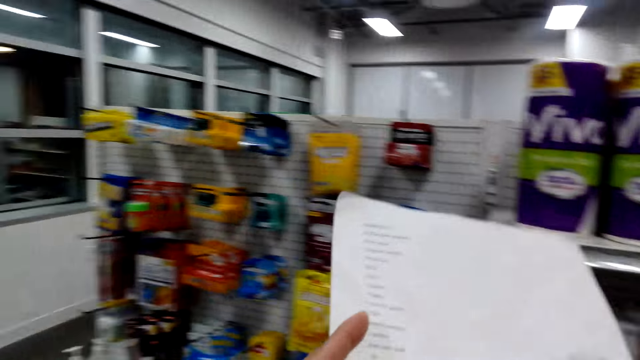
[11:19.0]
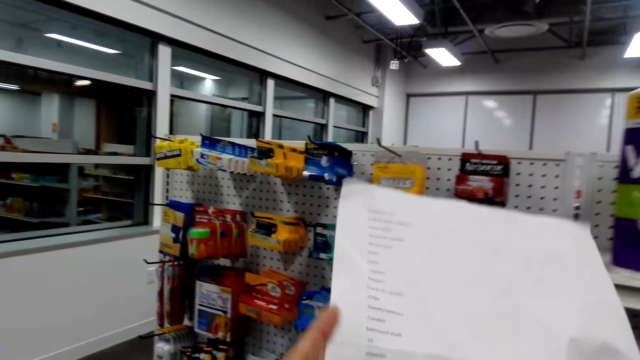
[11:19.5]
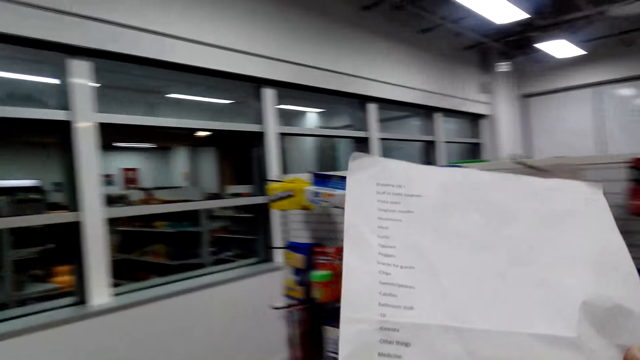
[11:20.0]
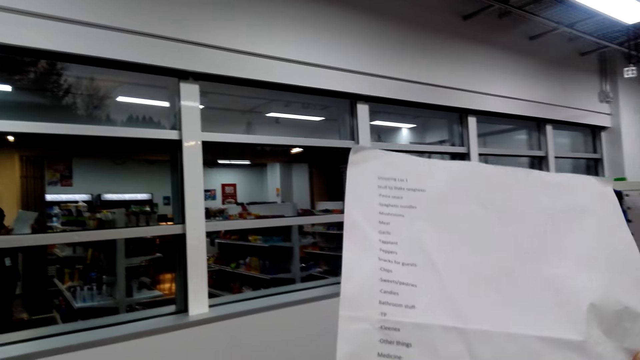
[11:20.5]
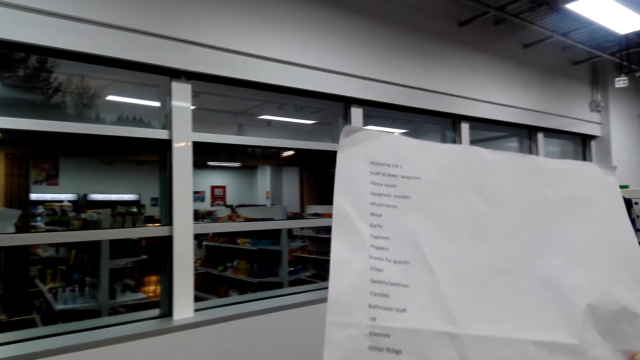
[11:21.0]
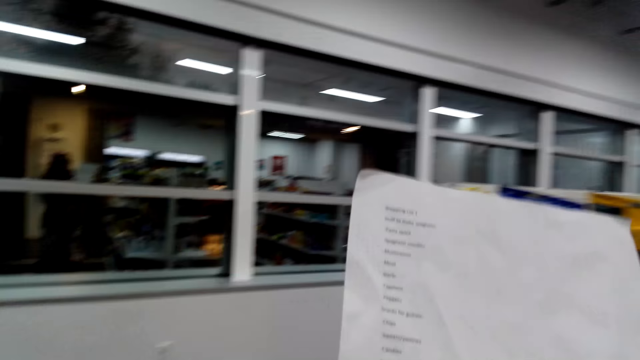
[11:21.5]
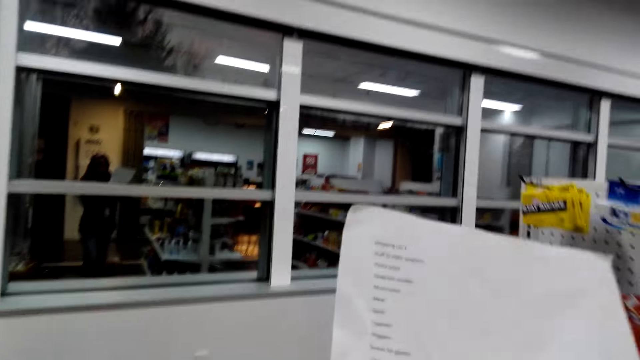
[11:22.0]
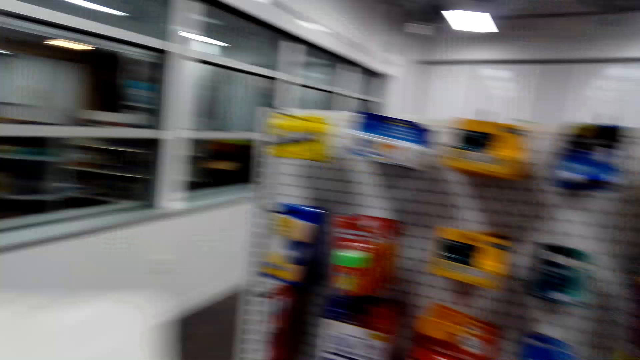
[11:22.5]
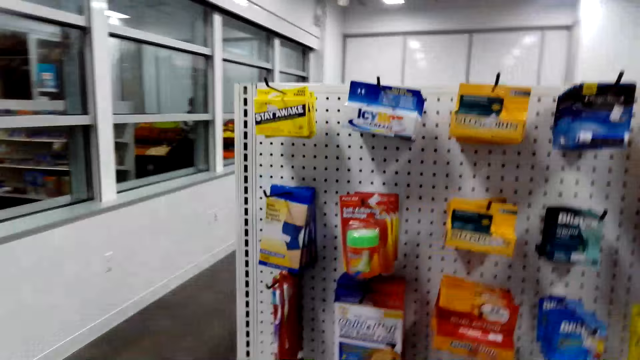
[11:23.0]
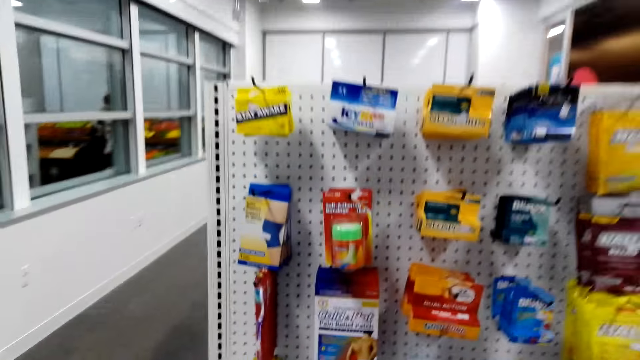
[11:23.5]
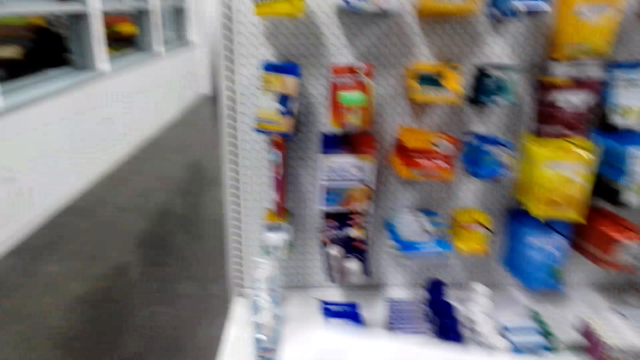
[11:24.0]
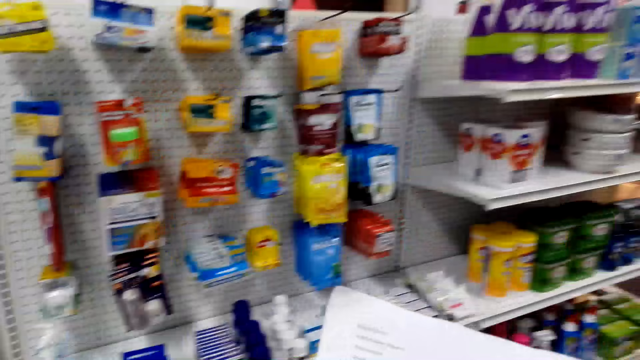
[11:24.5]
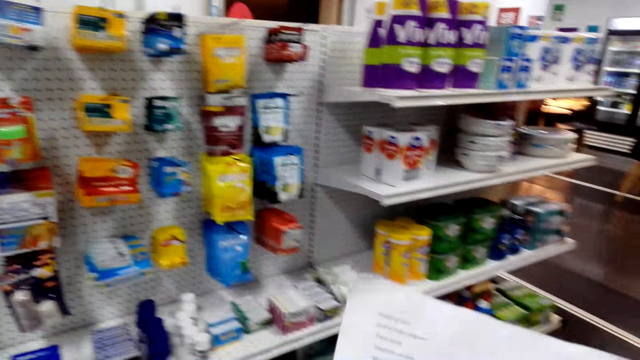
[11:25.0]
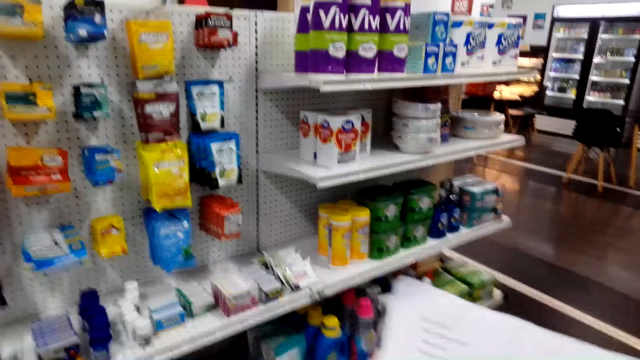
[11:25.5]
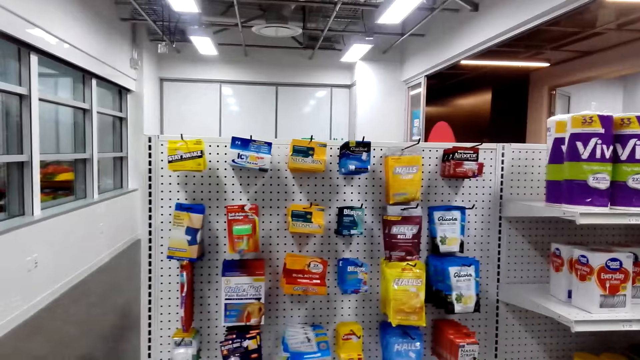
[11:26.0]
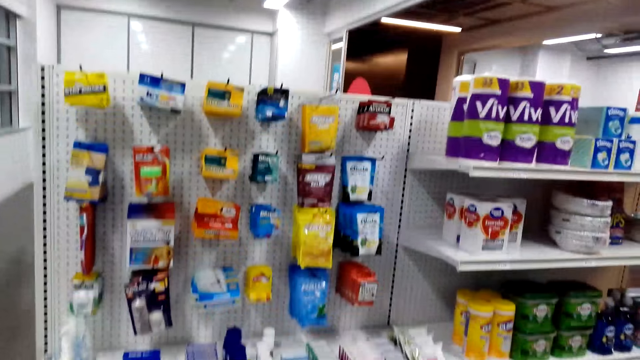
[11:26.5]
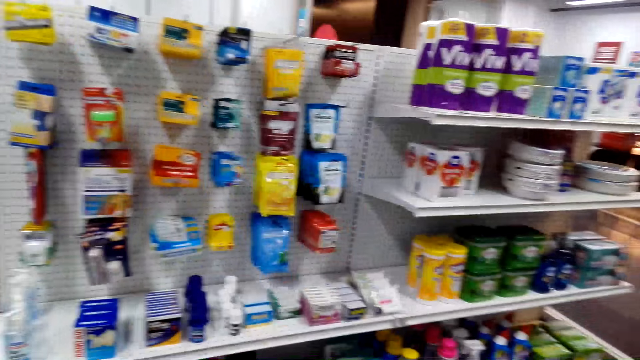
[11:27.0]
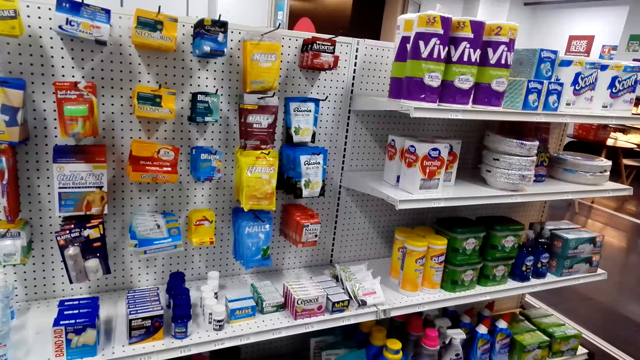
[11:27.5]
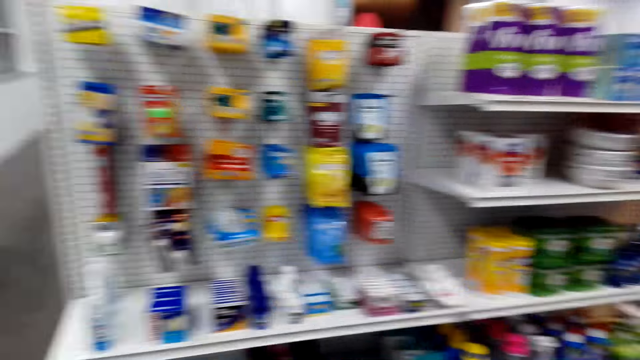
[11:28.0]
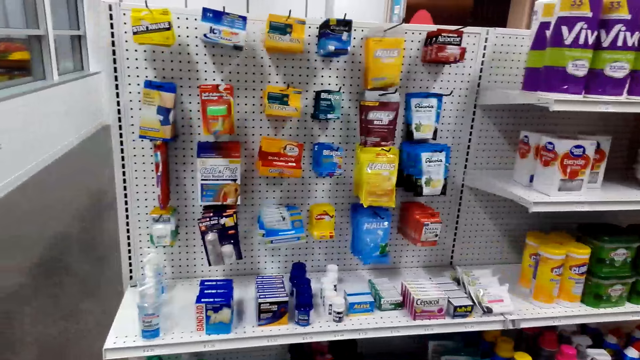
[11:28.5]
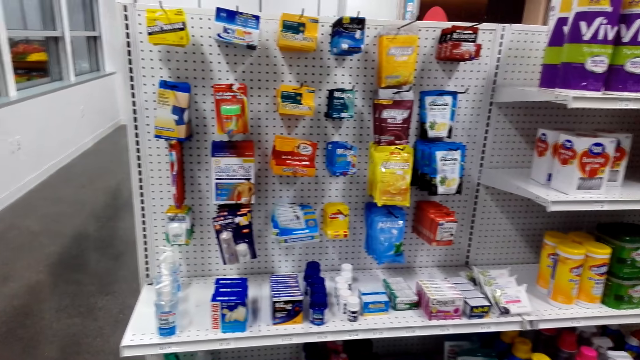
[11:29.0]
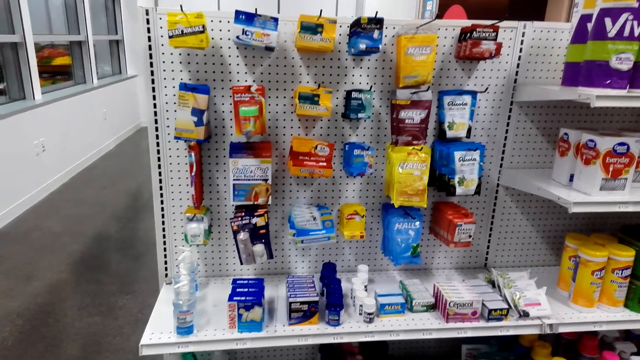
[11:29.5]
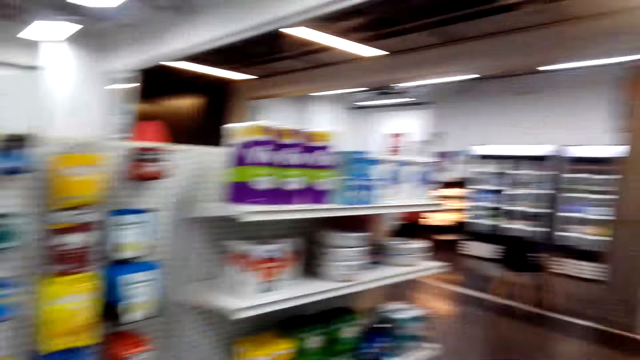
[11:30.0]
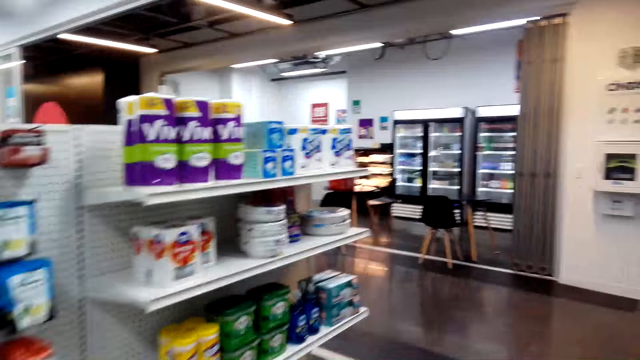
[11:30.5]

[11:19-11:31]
The camera wearer reads the shopping list.

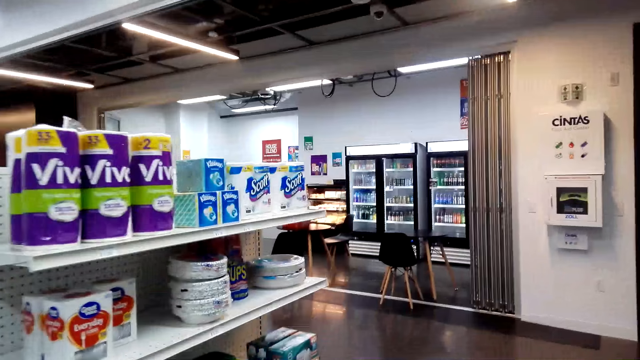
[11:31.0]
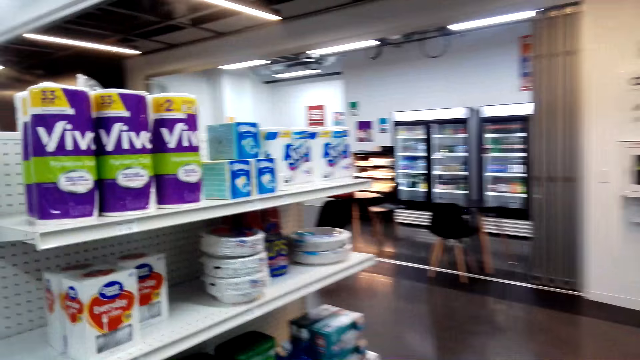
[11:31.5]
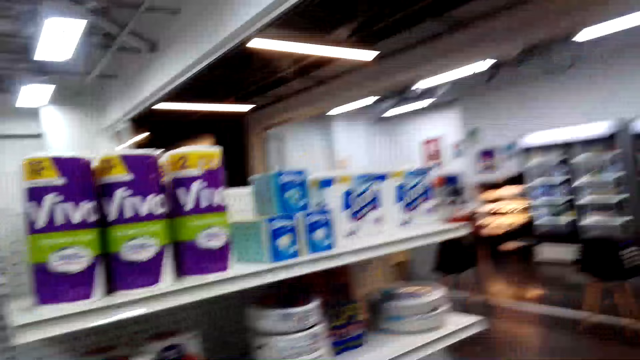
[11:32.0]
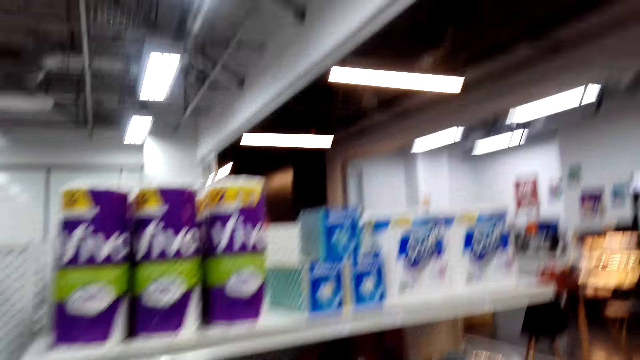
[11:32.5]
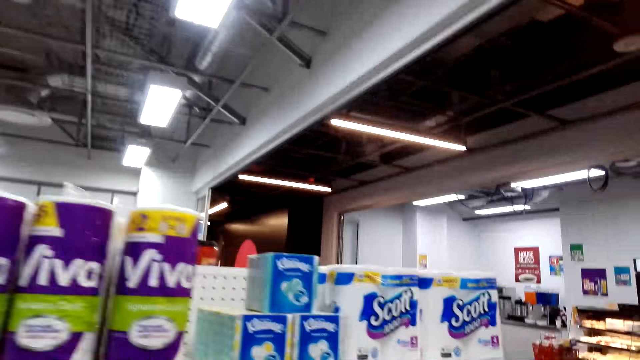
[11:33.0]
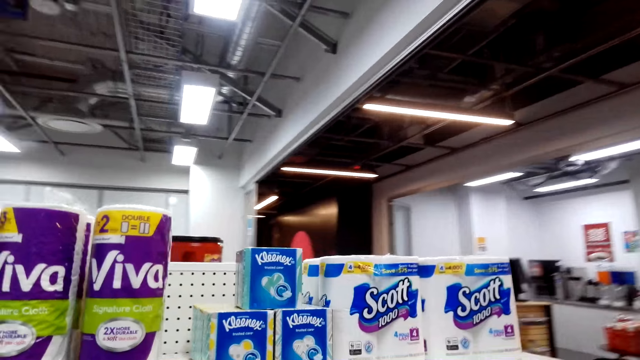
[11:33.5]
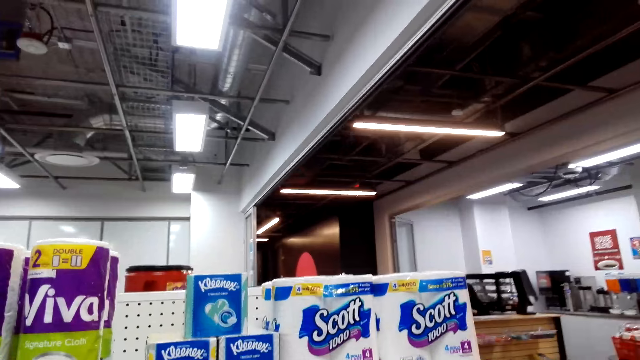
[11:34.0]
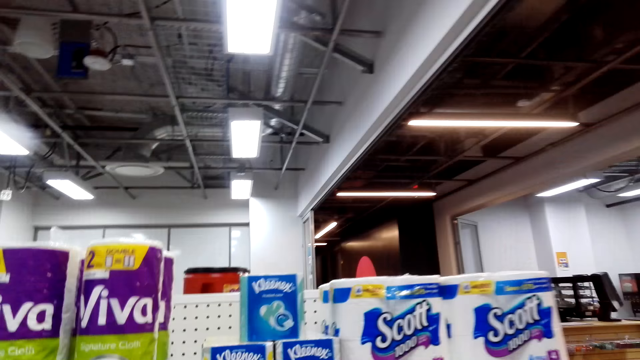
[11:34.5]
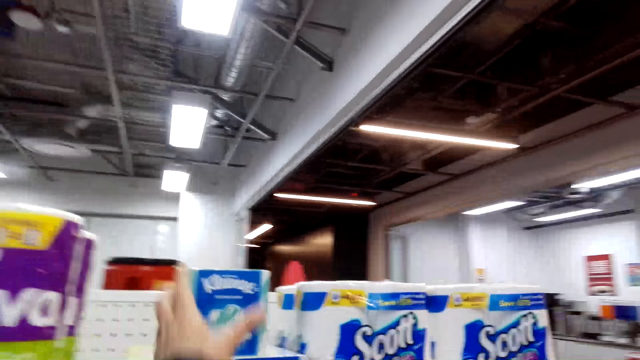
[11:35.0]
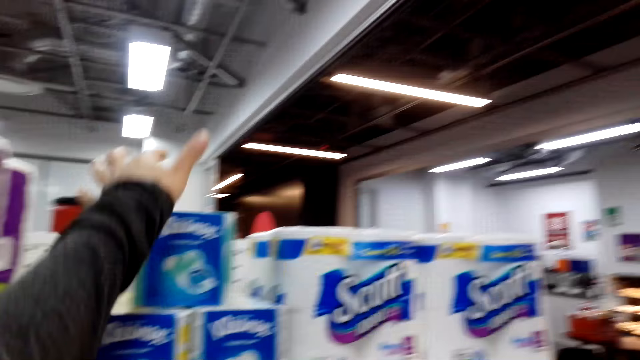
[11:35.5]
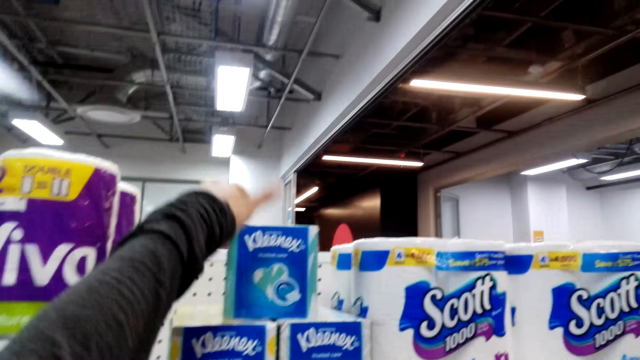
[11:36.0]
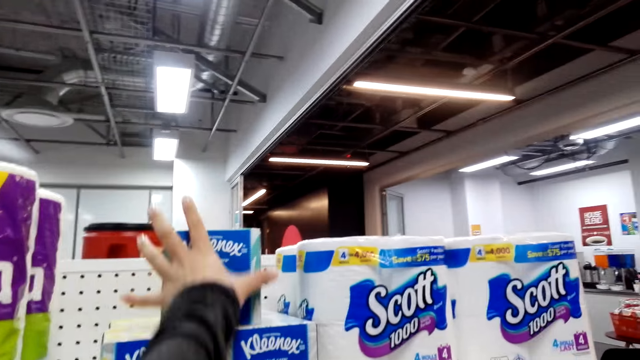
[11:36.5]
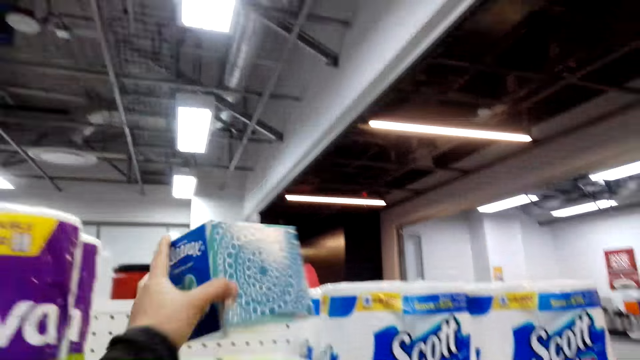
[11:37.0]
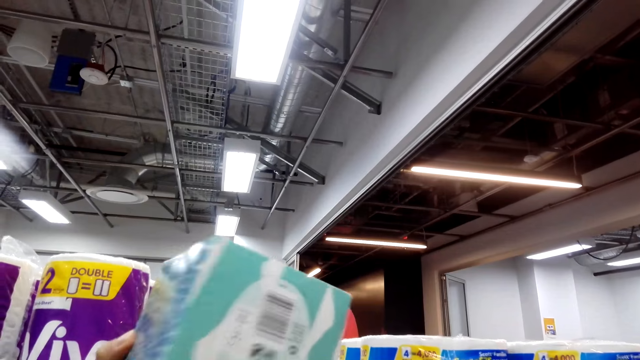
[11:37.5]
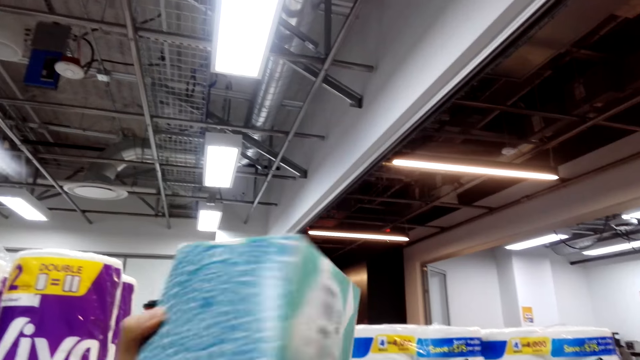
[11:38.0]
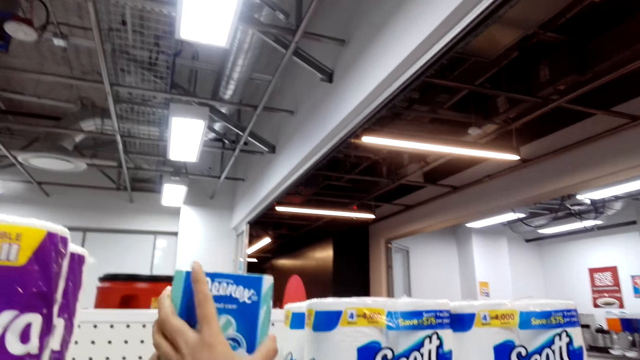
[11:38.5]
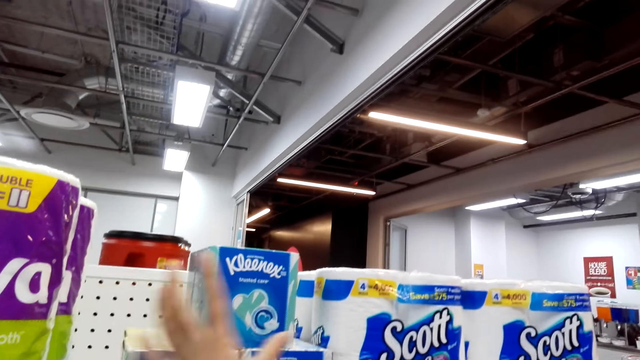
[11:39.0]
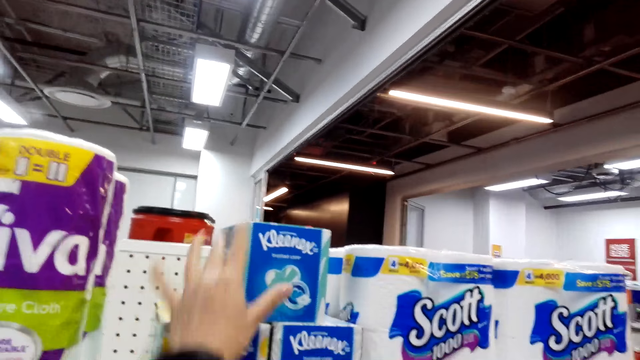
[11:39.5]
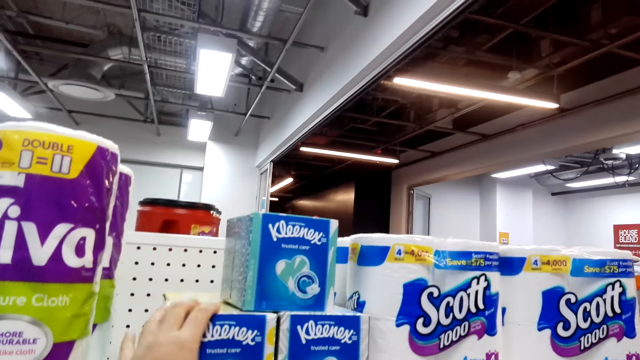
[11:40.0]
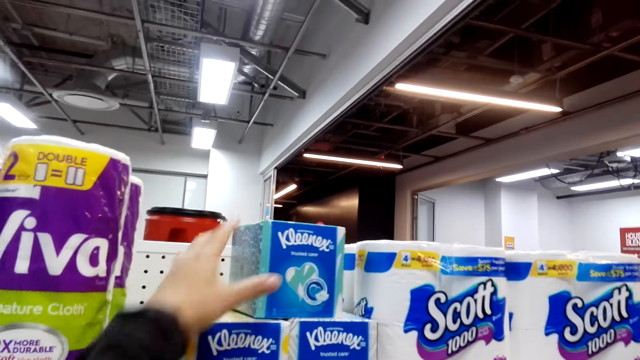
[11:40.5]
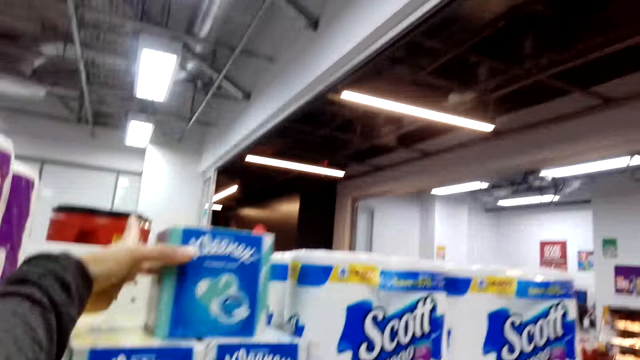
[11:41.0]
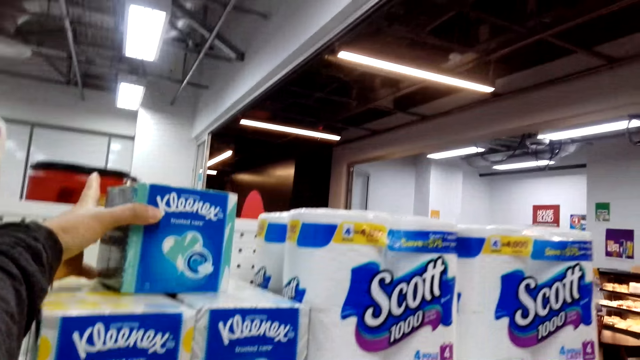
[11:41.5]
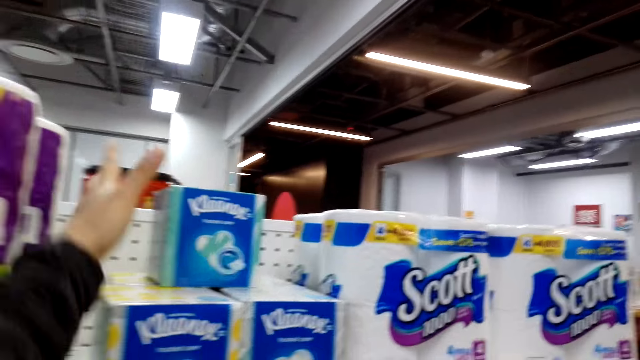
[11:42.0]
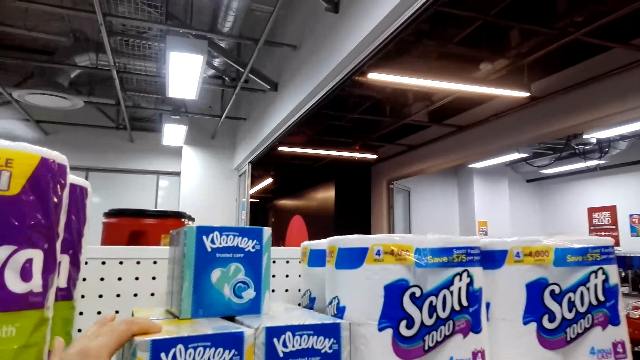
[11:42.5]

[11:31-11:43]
The camera wearer picks up Kleenex tissues. They check pads. They return the Kleenex tissues on a shelf and adjust the Kleenex tissues on the shelf.
